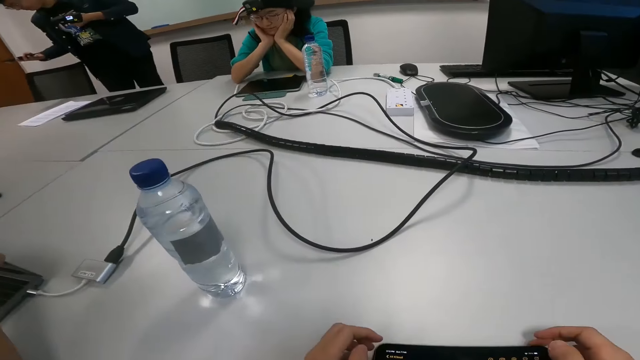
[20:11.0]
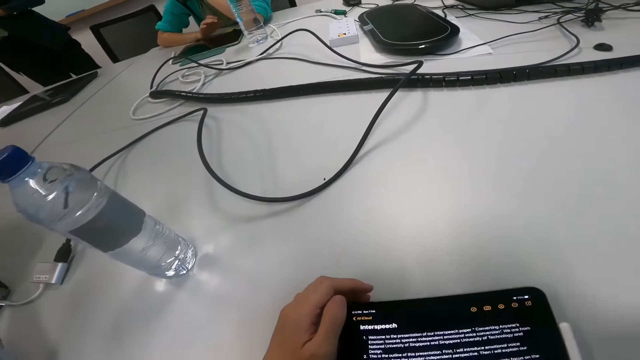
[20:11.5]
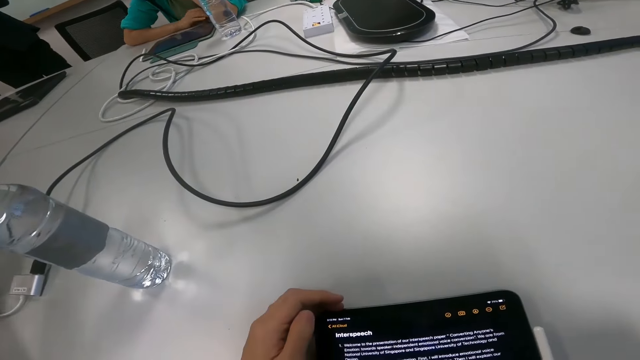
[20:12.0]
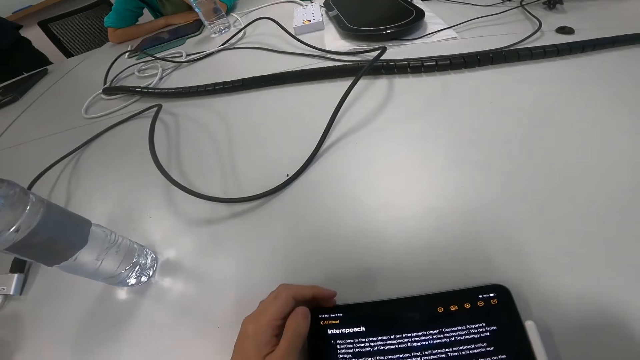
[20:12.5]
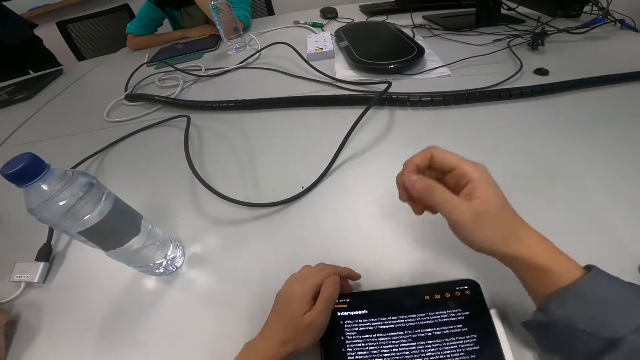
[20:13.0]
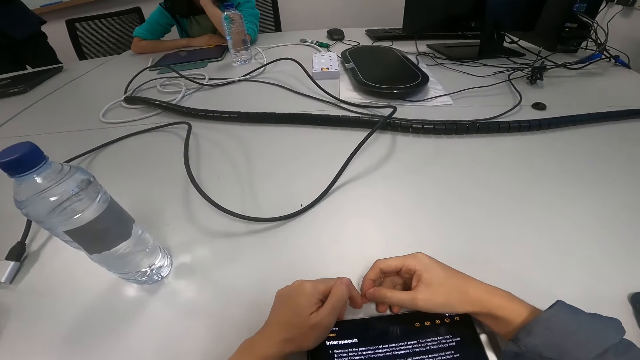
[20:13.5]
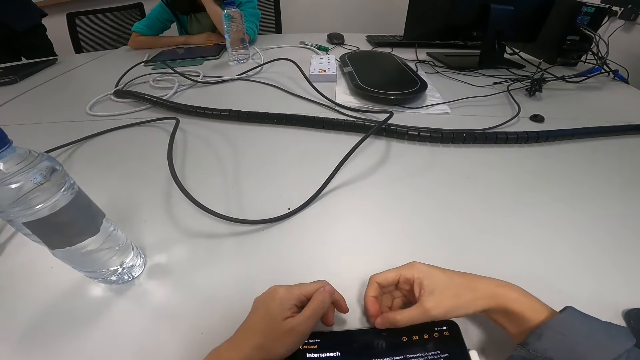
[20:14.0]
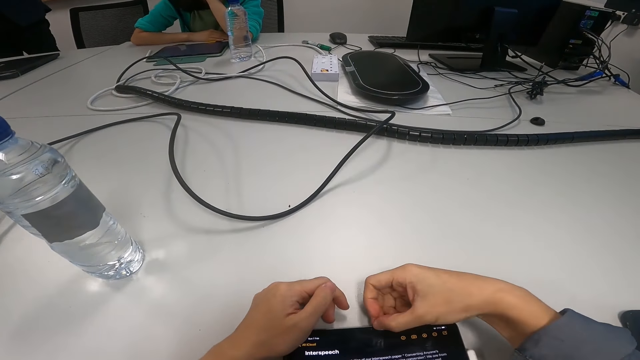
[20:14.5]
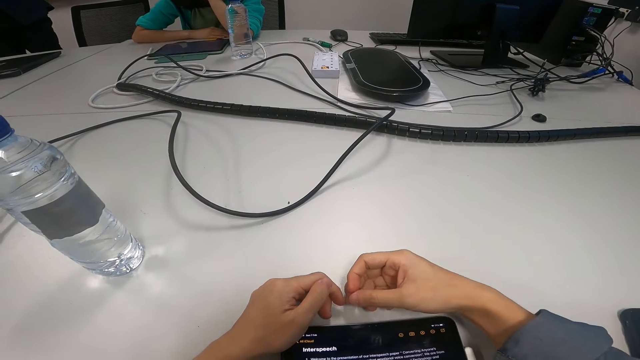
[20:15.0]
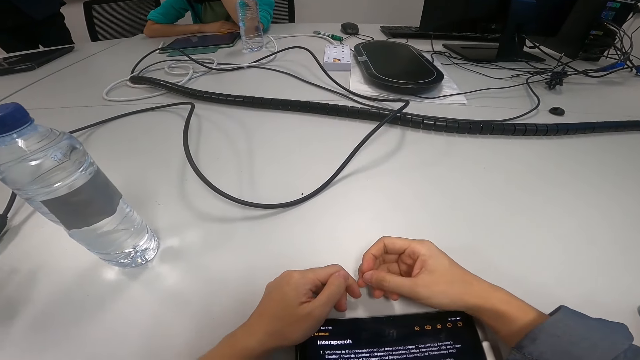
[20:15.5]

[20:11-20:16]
The camera wearer turns around. A man holds a phone. The camera wearer reads on the tablet and operates the tablet. They turn to the side. They put both hands on the table. They put the hand on the tablet.

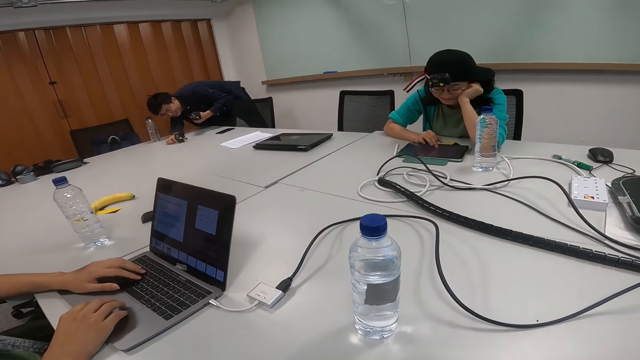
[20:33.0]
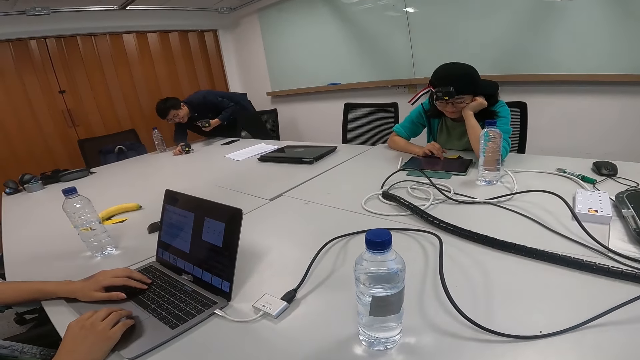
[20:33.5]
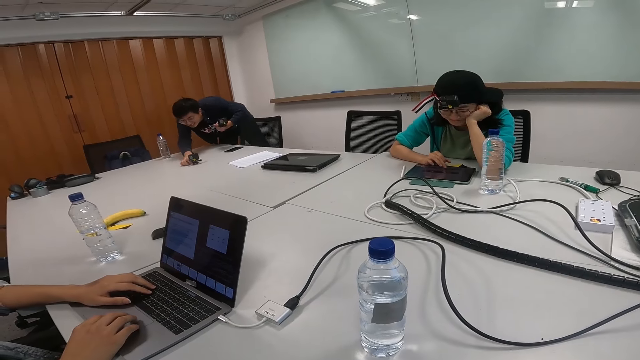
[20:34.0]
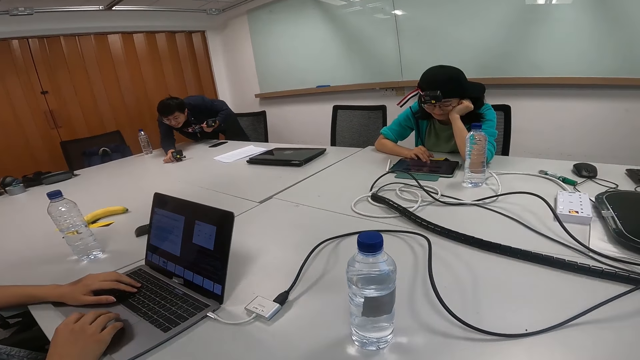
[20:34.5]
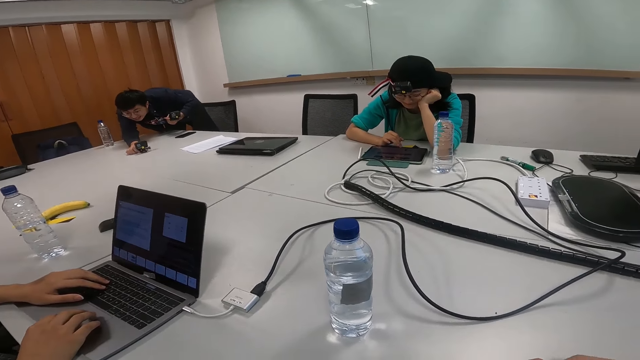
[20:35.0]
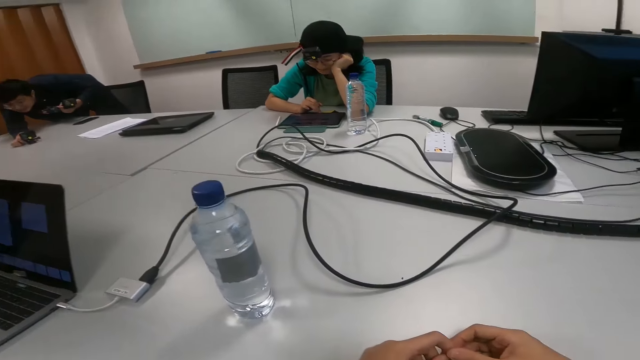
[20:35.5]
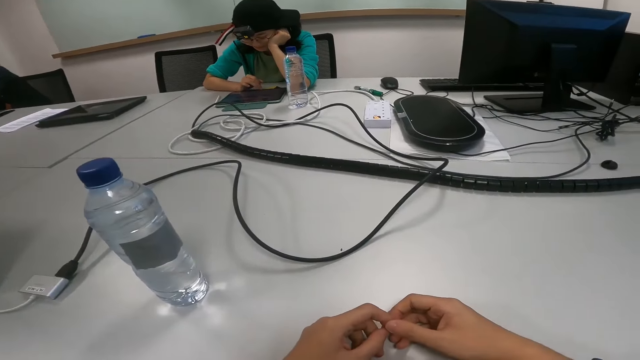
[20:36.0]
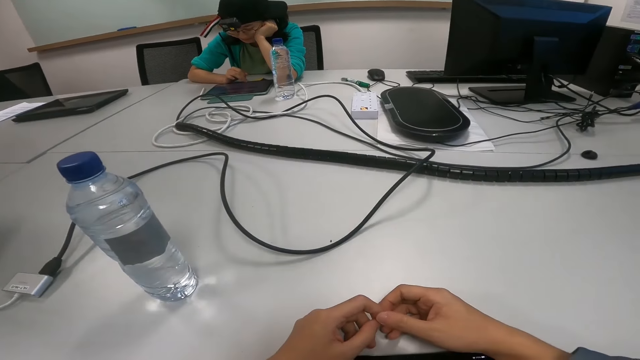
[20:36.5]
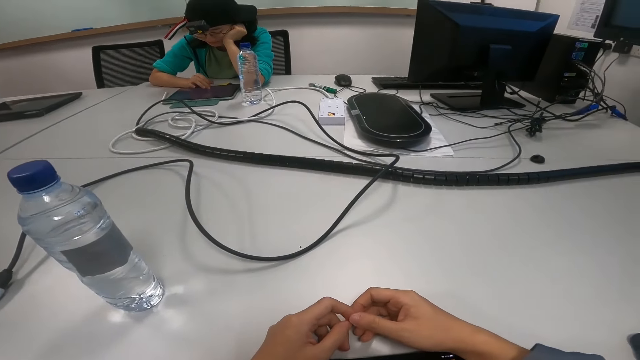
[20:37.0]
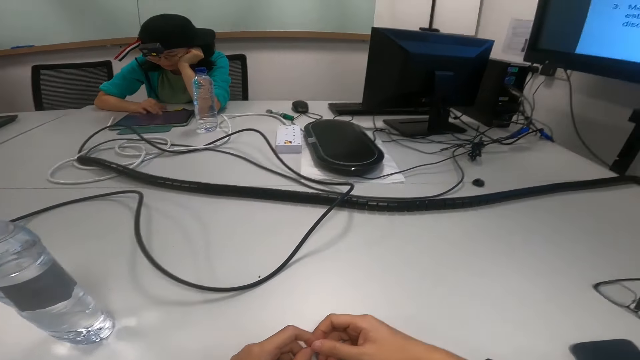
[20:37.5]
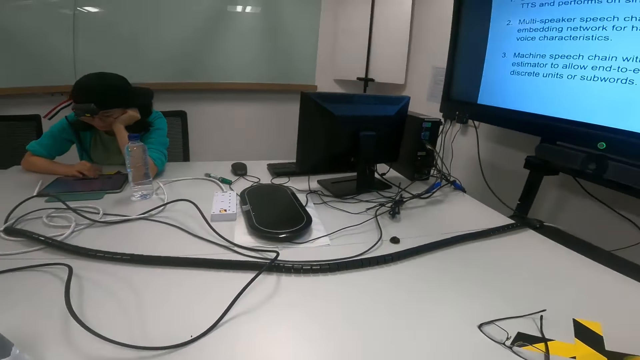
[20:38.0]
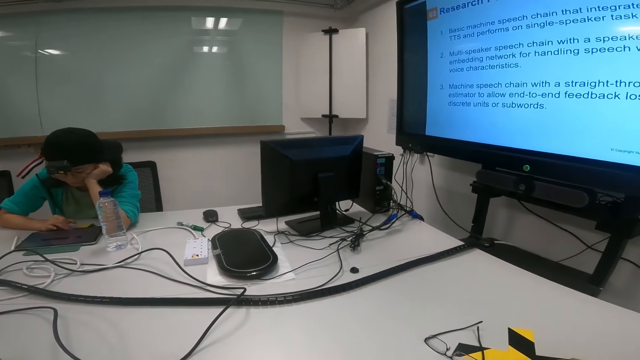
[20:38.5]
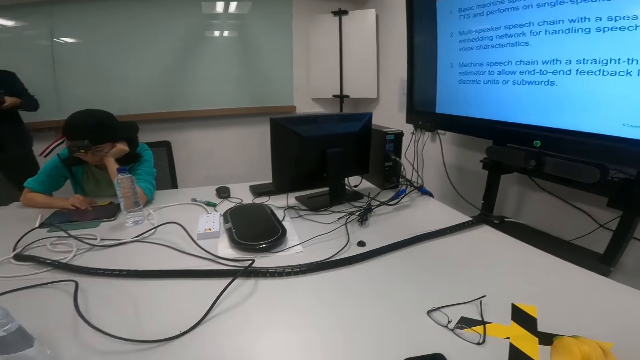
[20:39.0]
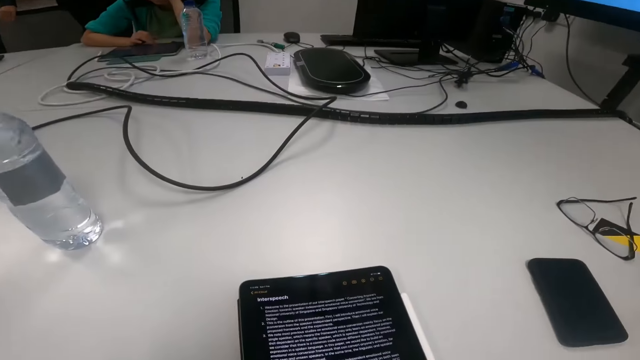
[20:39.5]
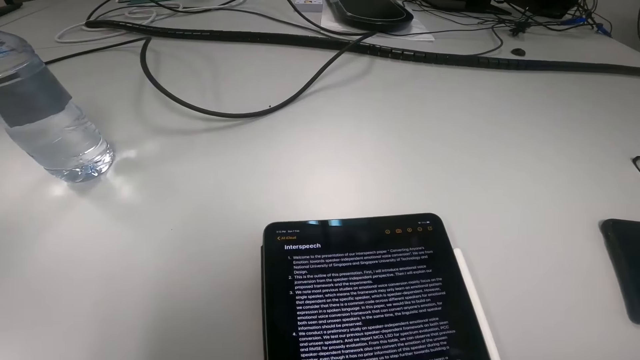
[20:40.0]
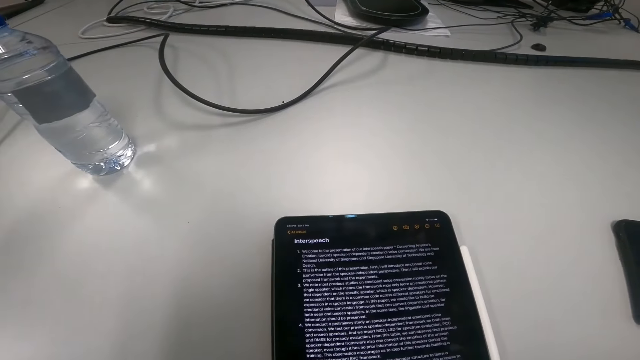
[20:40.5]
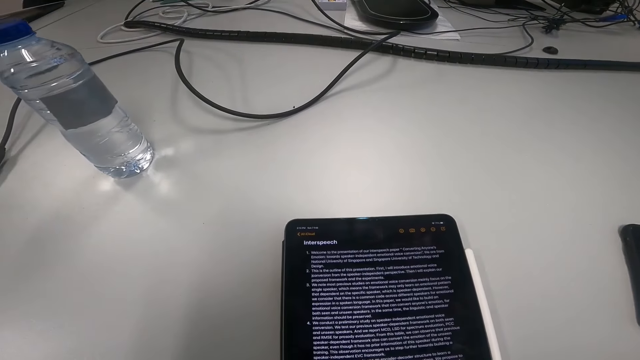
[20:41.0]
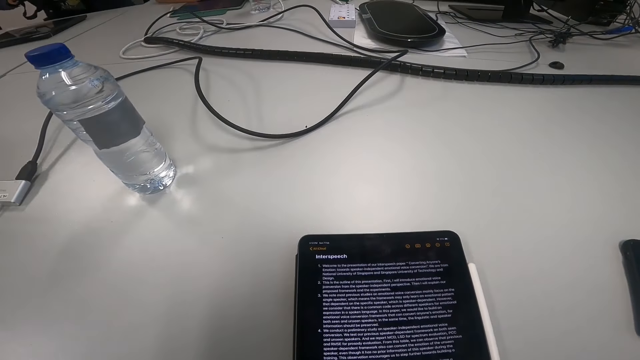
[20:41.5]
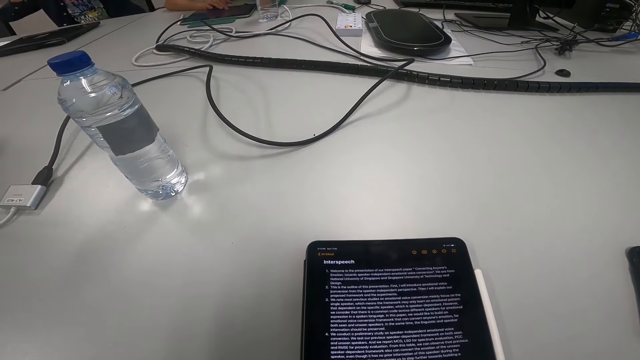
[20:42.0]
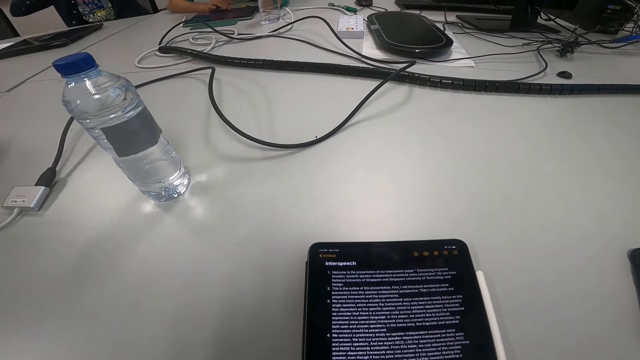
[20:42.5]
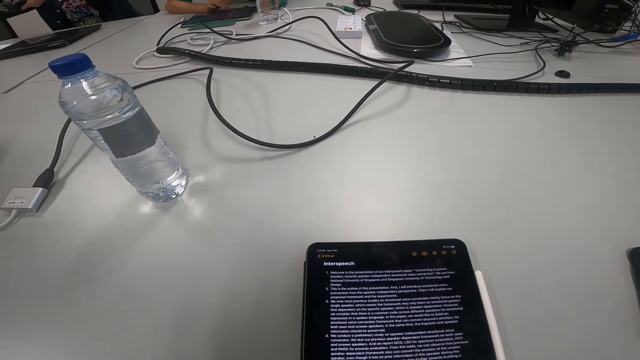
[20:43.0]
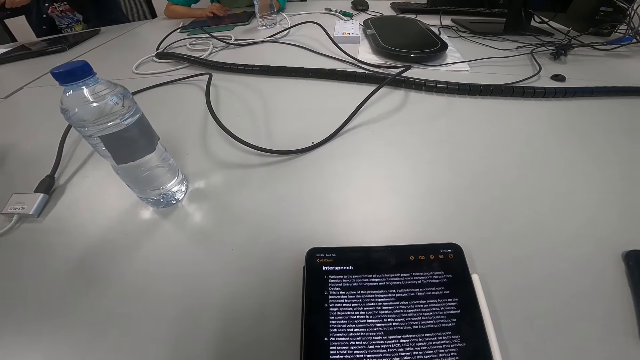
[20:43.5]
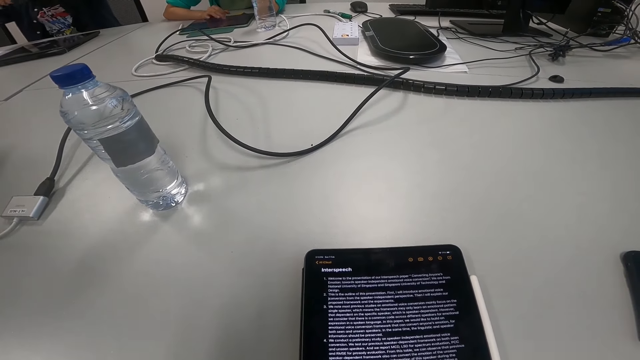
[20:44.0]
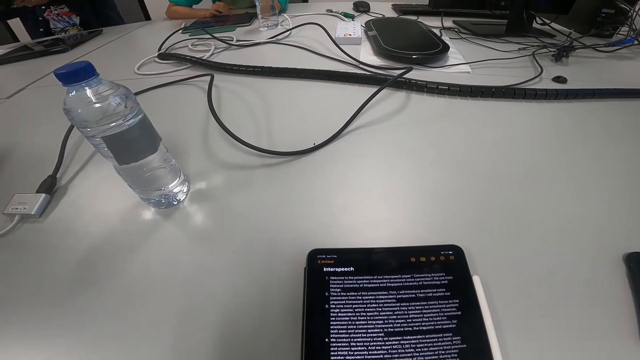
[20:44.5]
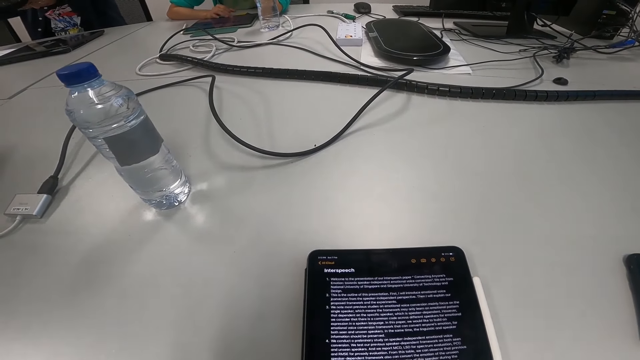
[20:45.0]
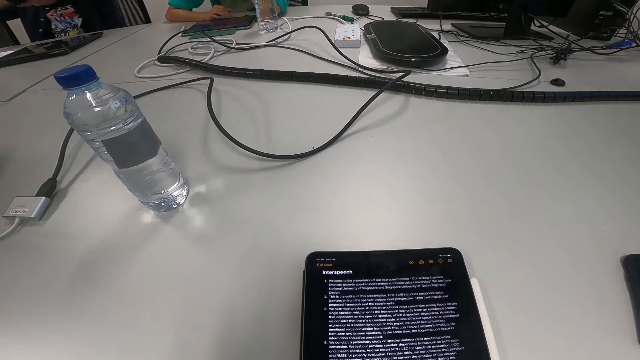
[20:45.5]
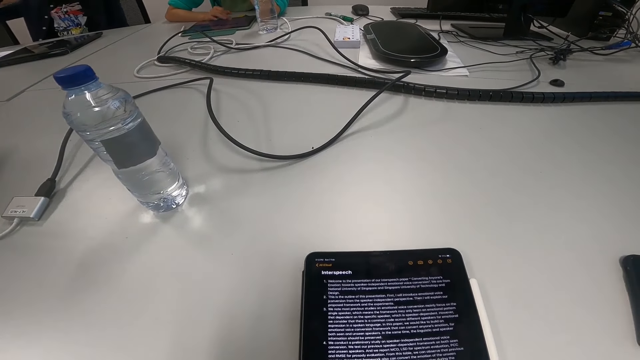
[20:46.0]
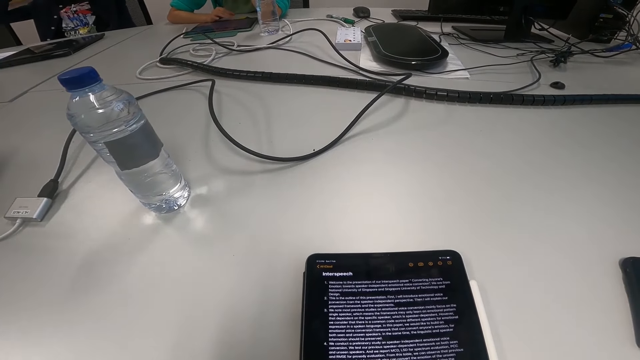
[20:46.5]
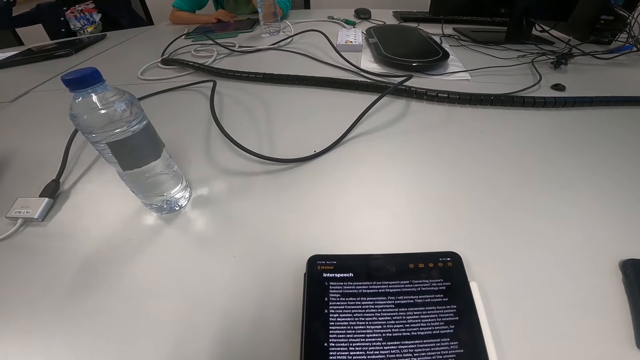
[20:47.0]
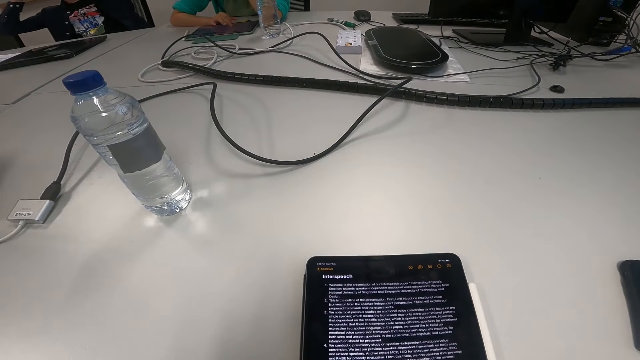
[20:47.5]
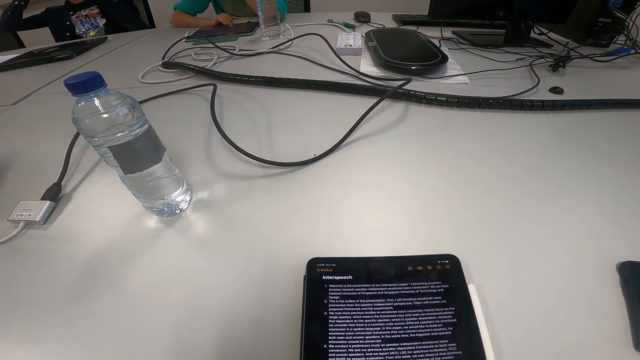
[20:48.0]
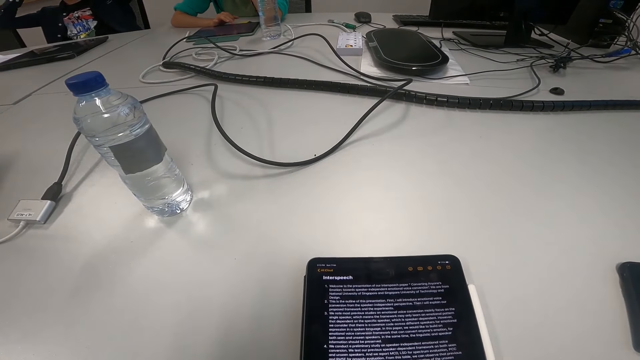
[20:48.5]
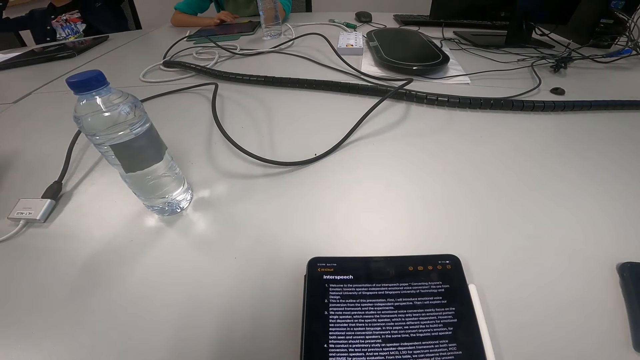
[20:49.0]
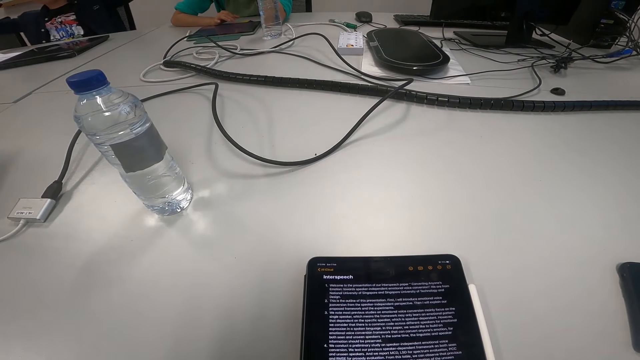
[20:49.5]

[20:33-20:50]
A man scrolls the laptop pad. Another man operates a tablet. A third man holds a camera on the table. The camera wearer turns to the side. A woman scrolls the tablet. The camera wearer holds both hands together. They turn to the side. They look at the screen. The second man operates the tablet. The camera wearer reads on the tablet.
